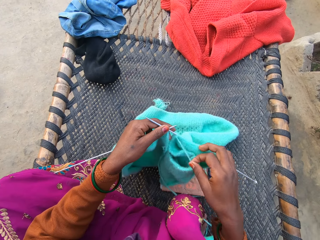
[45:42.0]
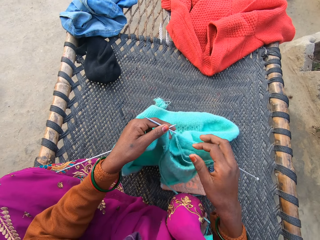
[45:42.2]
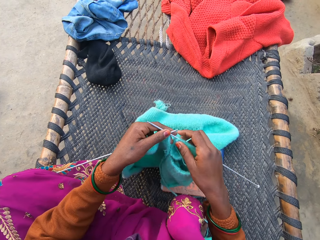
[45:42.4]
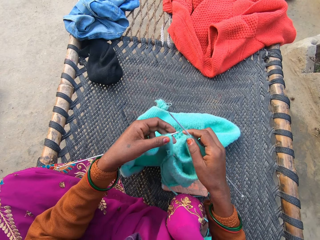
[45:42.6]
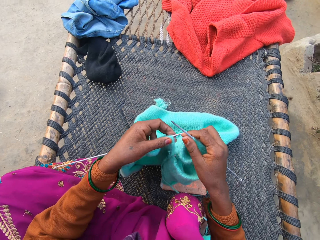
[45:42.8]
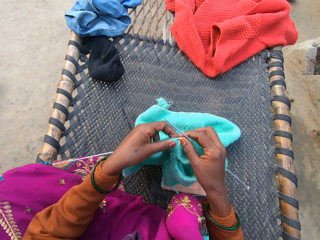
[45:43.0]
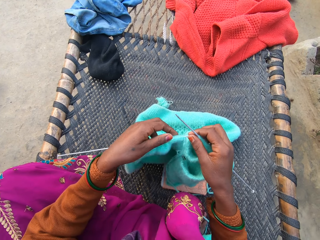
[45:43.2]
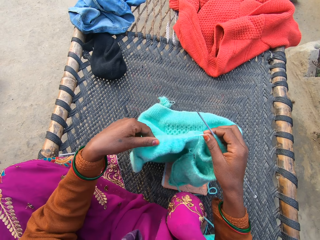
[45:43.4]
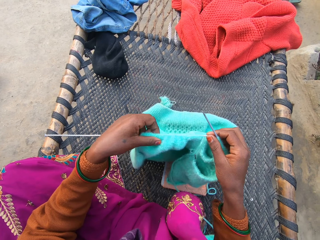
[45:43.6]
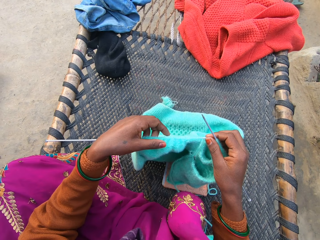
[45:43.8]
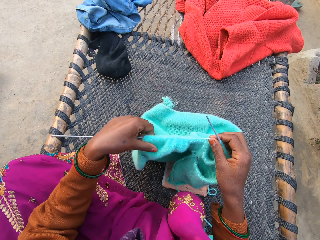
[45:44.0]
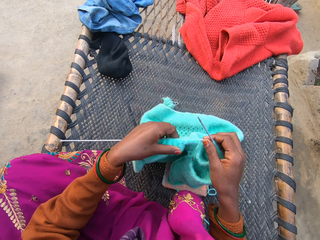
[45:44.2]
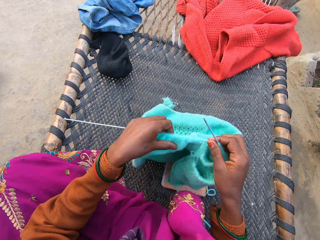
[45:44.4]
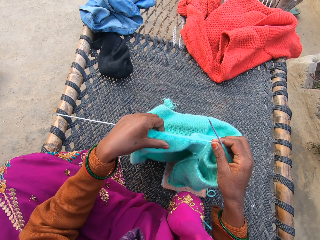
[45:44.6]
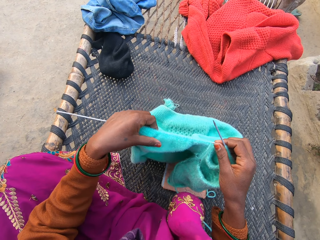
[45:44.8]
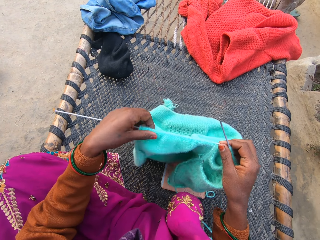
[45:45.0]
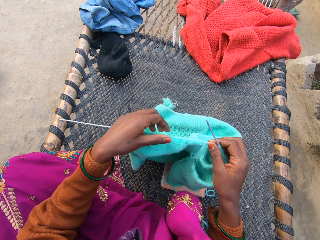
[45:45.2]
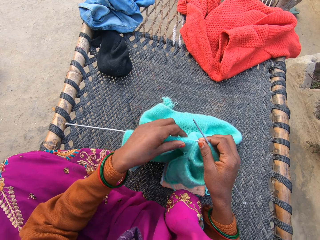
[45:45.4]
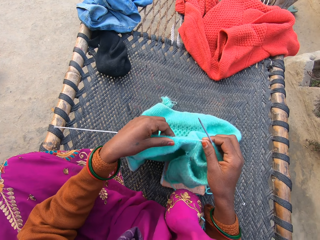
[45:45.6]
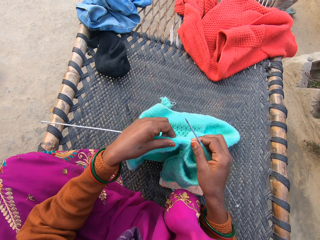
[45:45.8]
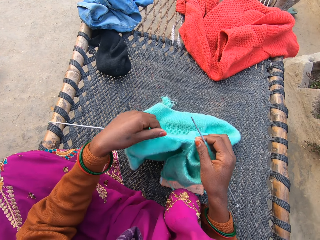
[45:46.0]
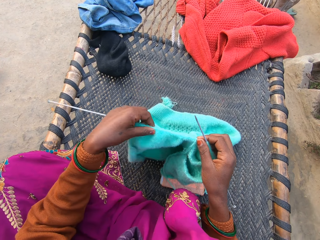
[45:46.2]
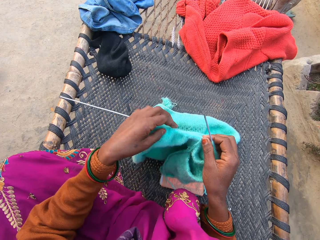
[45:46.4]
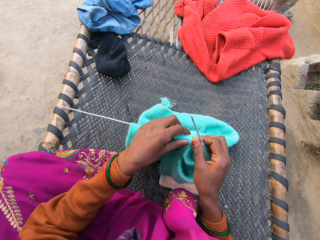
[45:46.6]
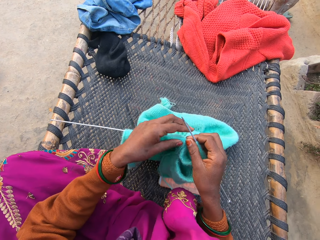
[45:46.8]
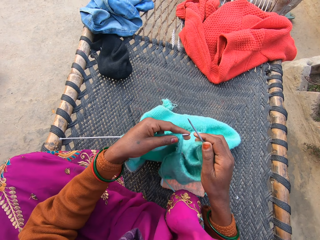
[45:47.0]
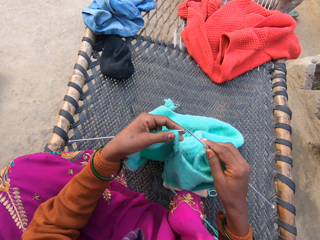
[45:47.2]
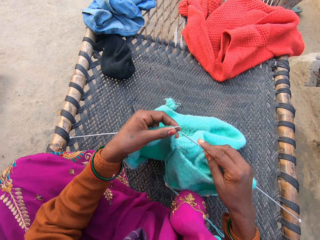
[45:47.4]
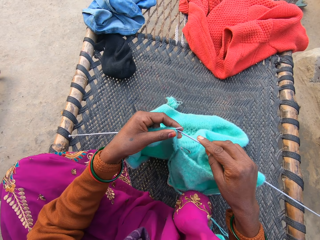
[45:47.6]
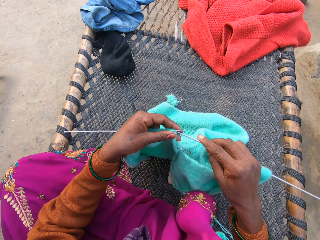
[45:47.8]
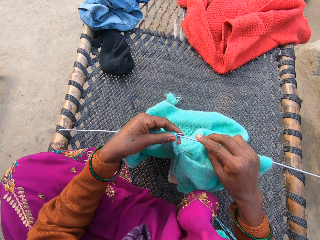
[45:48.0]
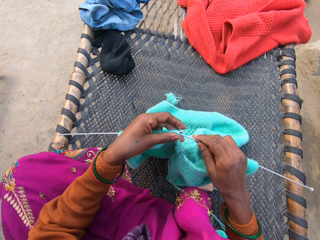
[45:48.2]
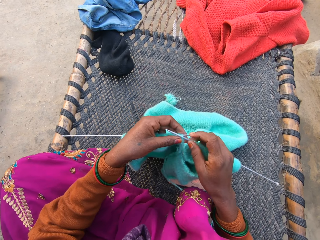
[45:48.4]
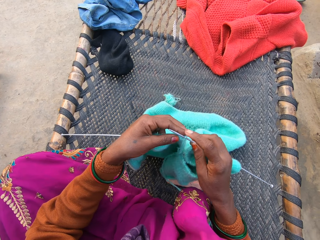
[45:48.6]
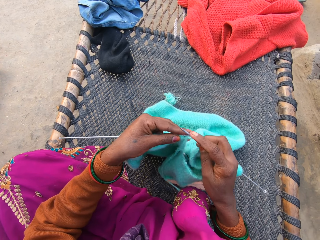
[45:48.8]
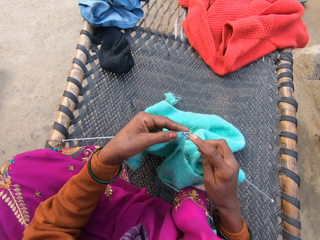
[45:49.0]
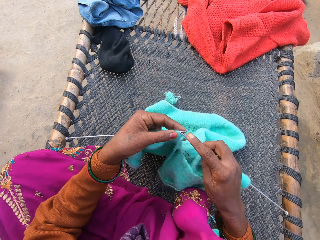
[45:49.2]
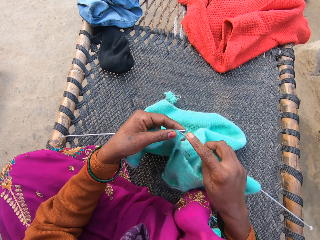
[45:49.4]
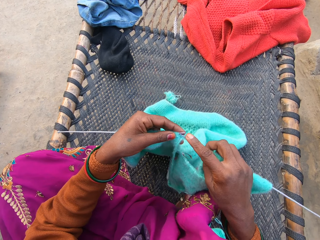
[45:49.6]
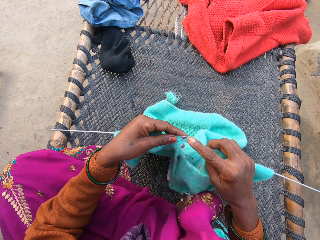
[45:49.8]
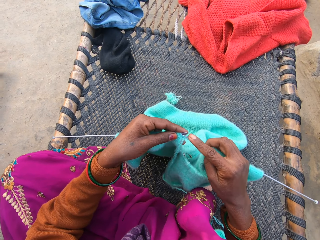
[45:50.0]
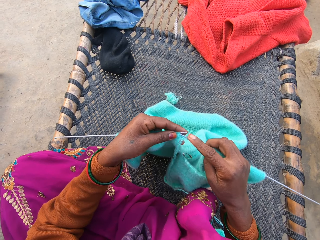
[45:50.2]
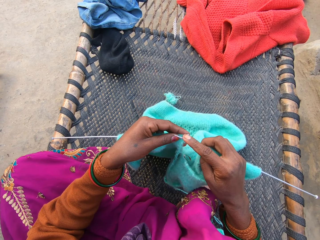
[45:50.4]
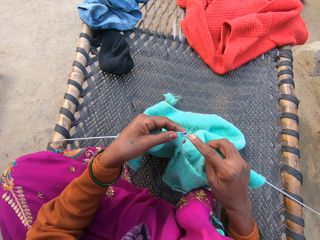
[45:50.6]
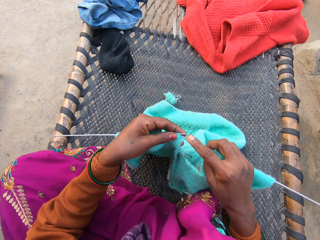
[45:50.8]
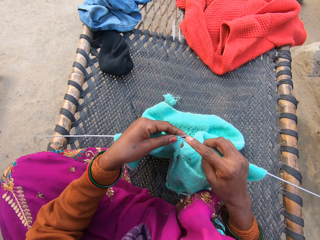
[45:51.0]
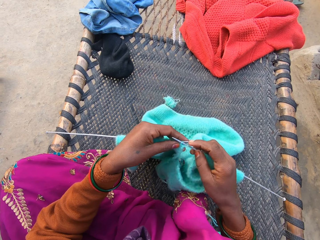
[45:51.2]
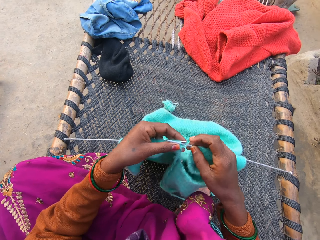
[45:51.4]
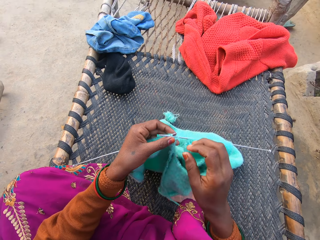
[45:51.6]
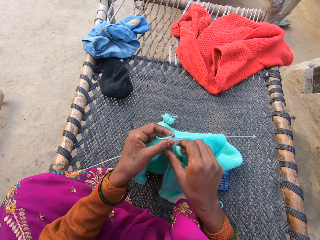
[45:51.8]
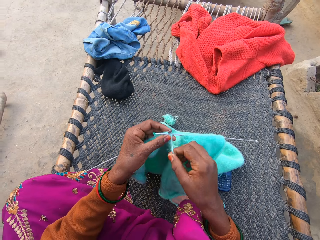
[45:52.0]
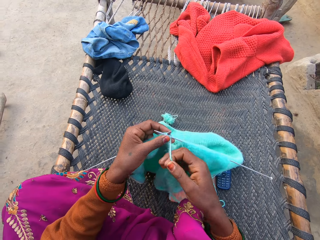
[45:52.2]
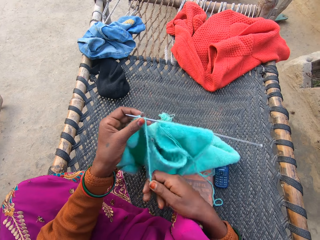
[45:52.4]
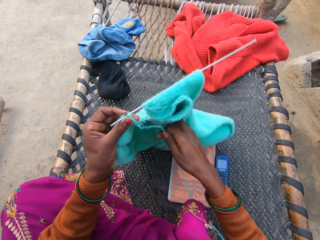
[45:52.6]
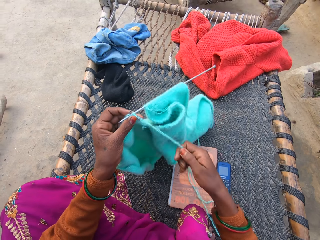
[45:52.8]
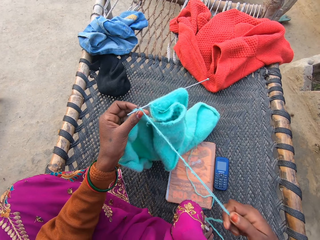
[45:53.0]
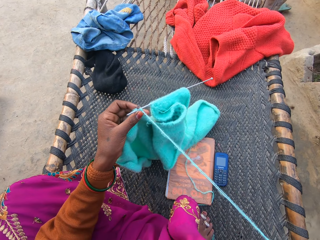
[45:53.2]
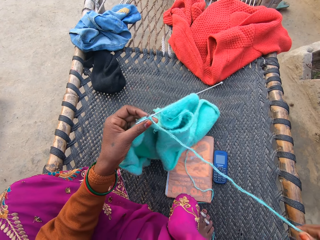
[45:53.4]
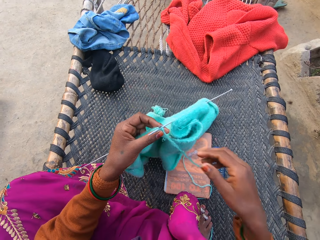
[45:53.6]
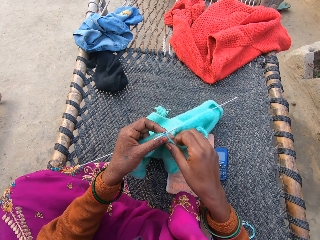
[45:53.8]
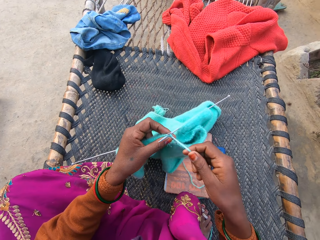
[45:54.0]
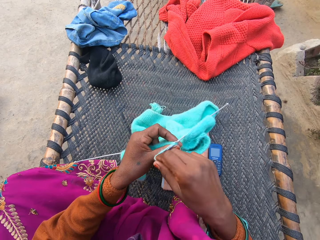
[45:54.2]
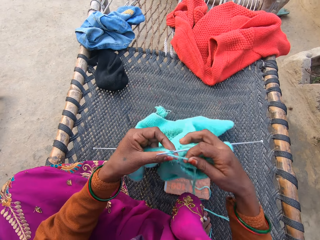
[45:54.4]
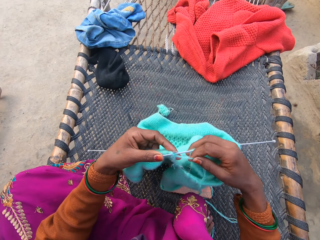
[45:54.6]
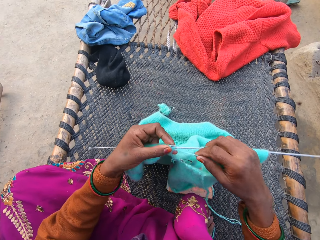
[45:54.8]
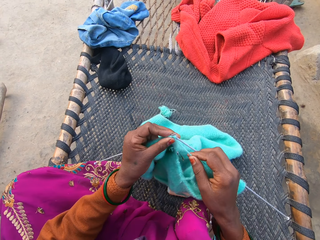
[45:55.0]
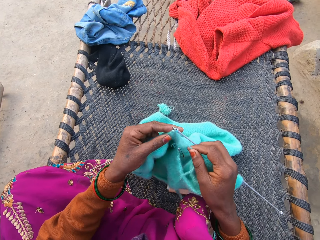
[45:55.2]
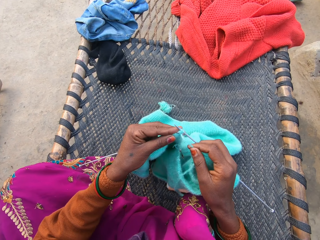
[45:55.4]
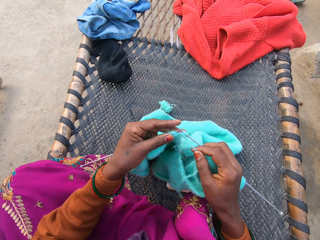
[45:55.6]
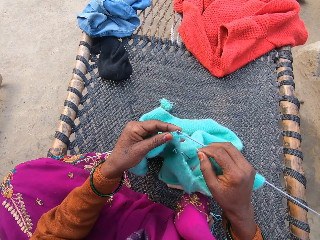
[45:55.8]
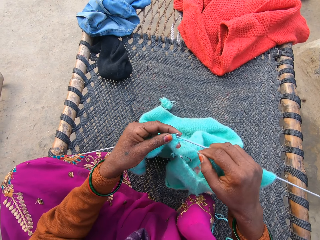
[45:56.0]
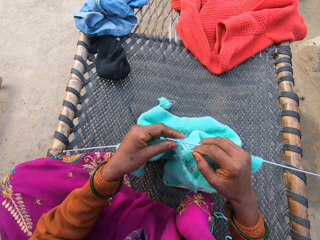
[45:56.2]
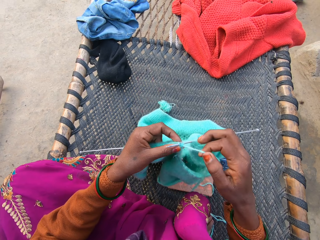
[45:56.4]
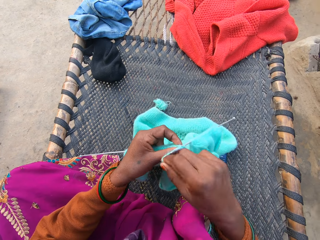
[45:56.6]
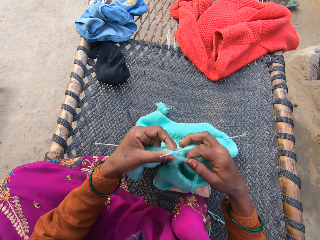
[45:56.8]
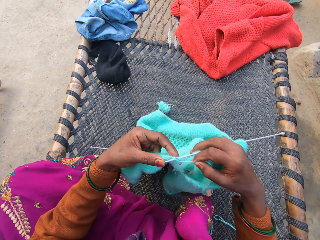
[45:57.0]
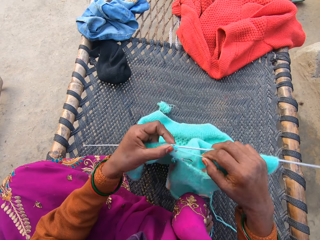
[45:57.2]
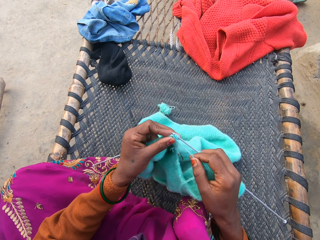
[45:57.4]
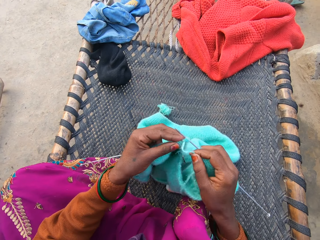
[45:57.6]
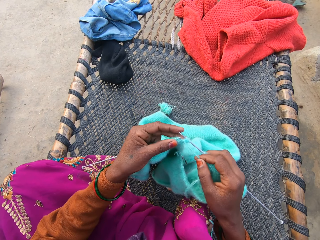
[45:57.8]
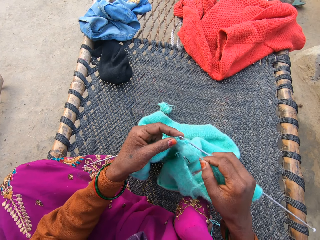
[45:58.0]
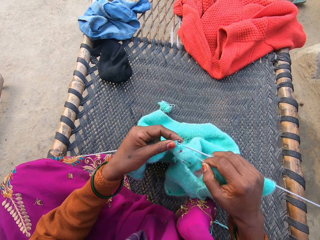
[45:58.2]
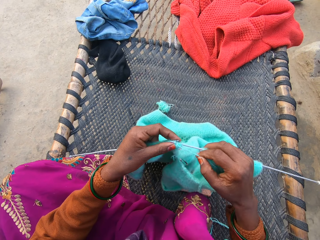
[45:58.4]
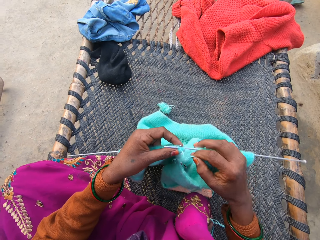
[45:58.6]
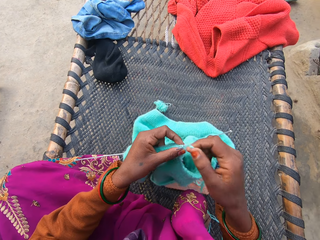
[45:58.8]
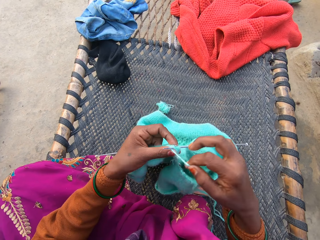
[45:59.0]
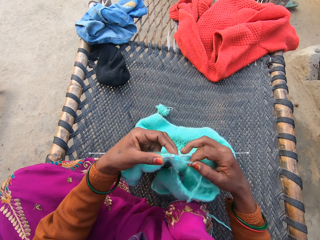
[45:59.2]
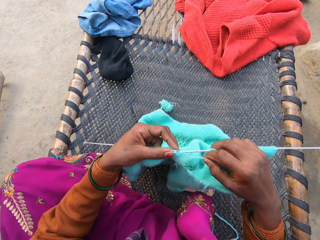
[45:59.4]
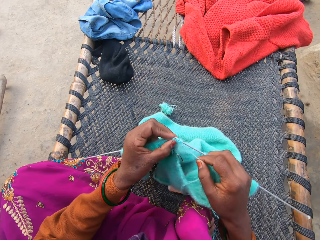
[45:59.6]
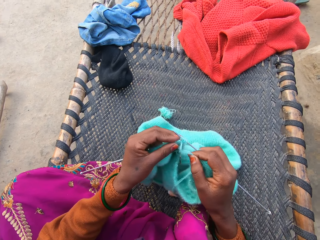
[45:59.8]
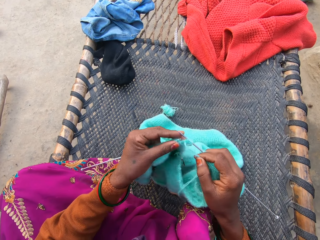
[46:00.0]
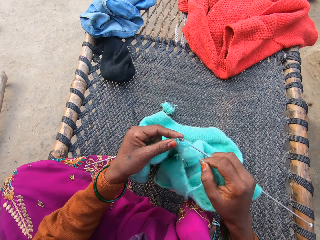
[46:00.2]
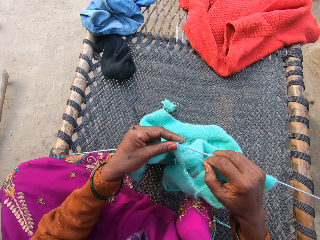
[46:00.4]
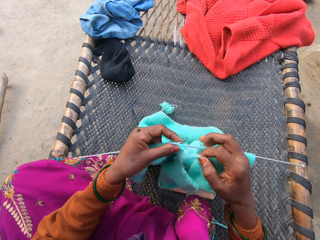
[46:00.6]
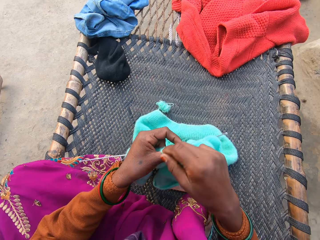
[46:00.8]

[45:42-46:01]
The camera wearer adjusts the knitted fabric with both hands on the rattan mat. She knits the knitted fabric with knitting needles in both hands on the rattan mat.
